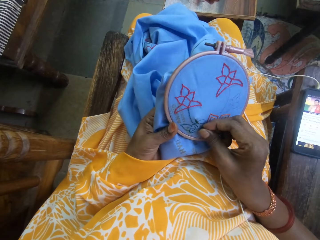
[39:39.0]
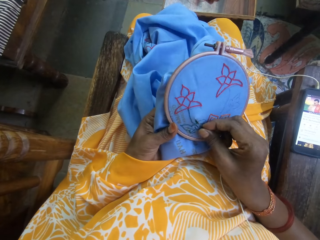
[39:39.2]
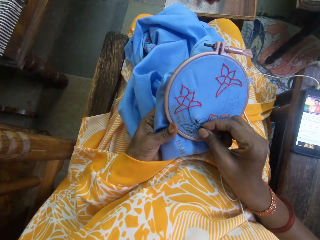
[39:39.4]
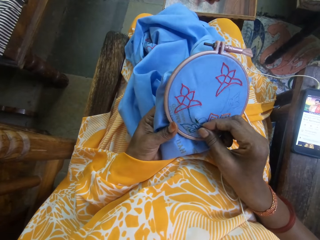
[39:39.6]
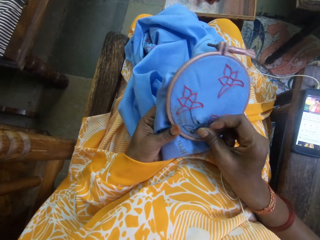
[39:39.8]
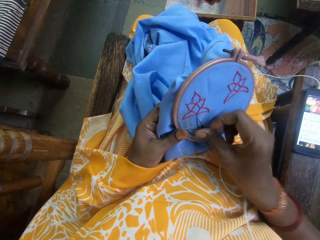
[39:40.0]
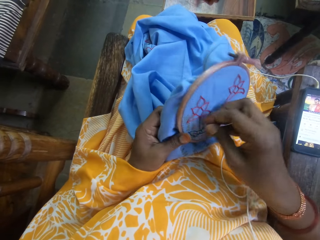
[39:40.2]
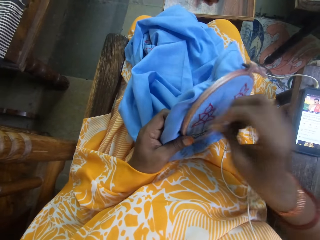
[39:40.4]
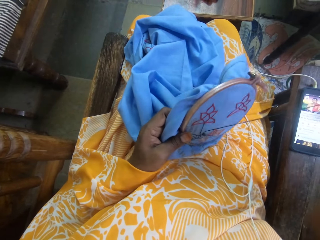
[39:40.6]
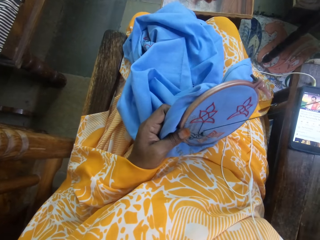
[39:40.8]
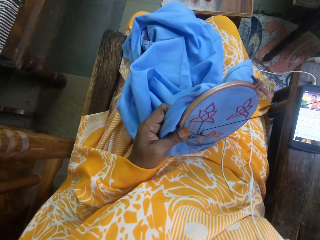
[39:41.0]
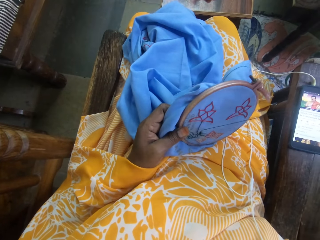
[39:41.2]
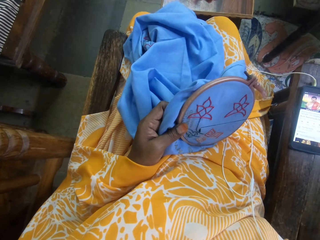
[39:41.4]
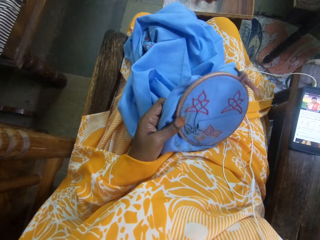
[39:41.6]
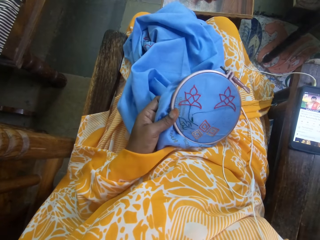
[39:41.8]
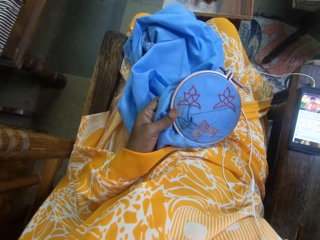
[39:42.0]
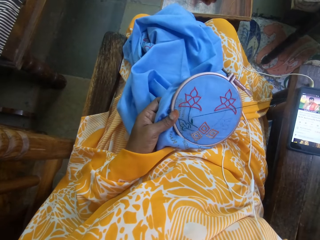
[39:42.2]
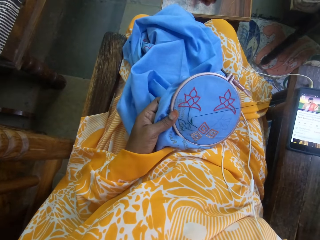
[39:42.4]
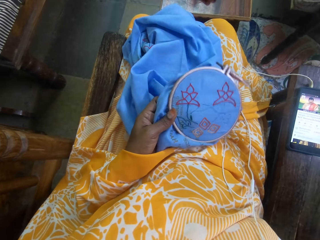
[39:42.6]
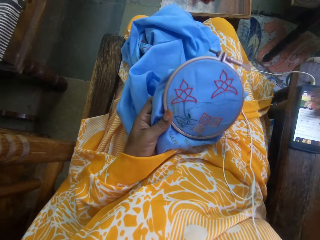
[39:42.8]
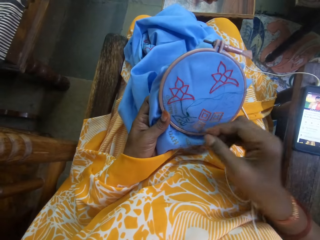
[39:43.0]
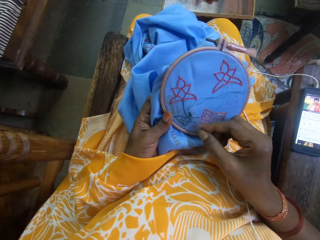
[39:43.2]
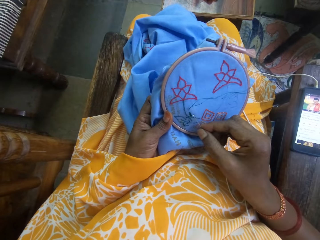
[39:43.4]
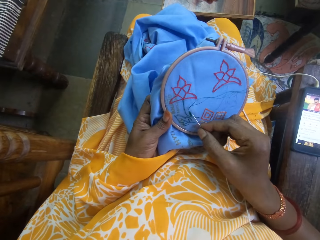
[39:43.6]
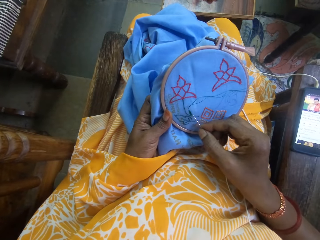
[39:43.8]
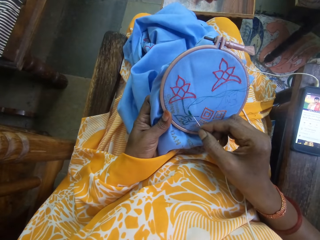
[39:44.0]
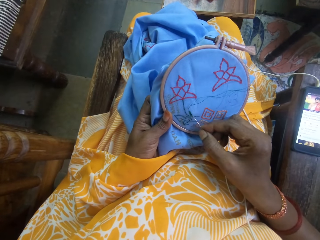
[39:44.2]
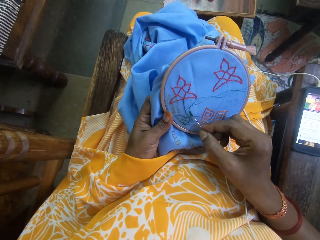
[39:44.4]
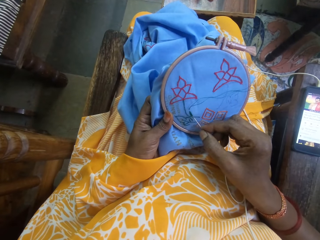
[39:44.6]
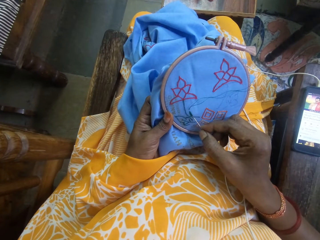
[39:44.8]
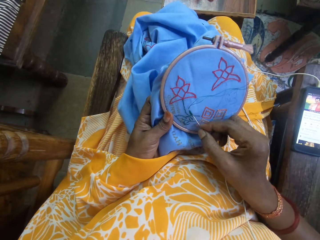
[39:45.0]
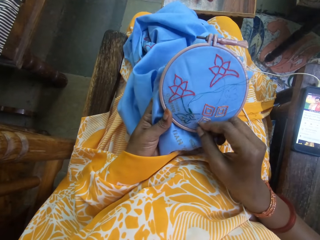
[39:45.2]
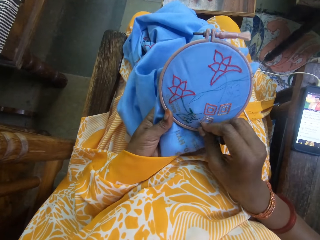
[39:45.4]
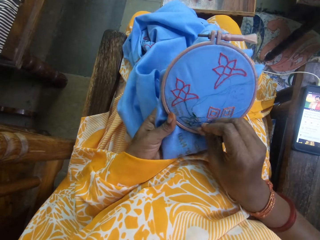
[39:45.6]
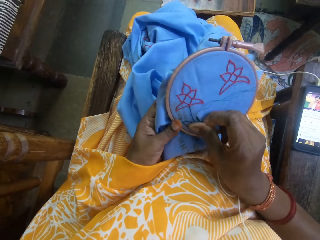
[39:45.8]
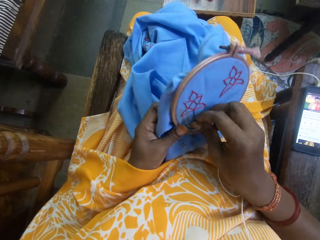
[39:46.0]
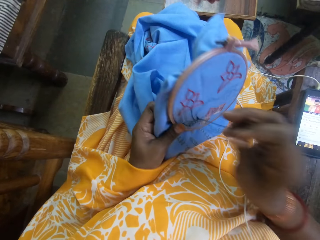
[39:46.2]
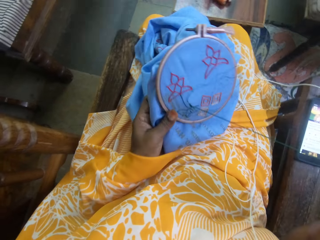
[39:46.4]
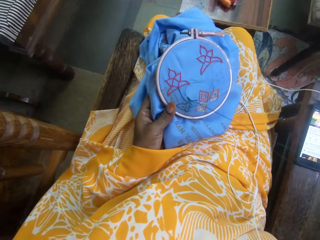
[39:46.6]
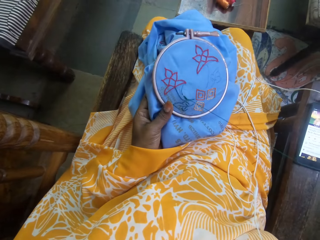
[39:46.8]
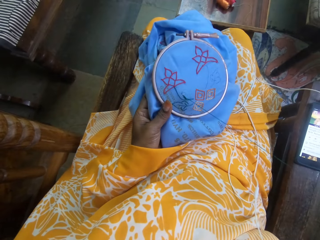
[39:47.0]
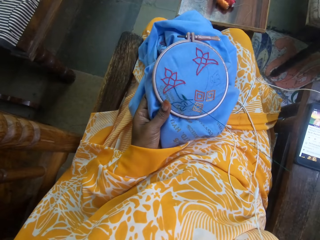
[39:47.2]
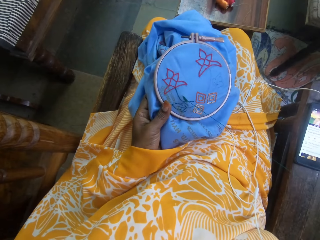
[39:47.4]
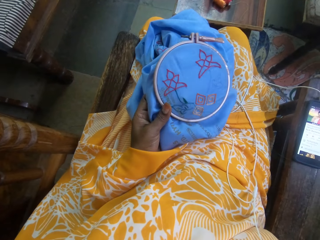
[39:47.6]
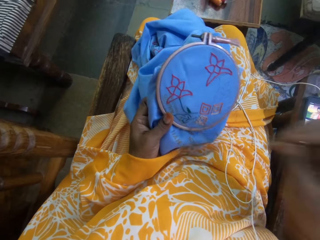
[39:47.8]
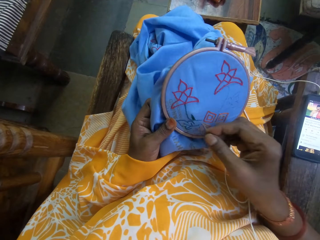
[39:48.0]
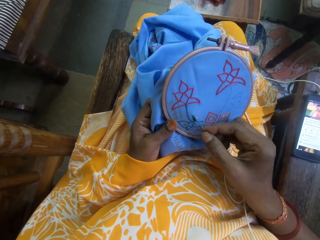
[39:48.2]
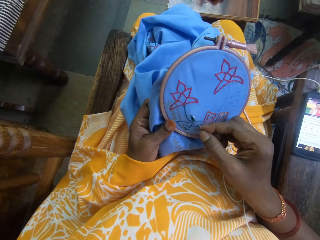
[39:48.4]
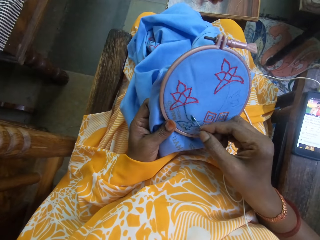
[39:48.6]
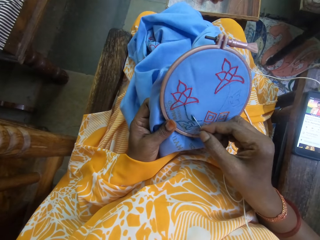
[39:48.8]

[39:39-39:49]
The camera wearer sews a knitting pad using an awl and a string. They pull the string through the knitting pad. They sew the knitting pad using the awl and the string. They pull the string through the knitting pad.

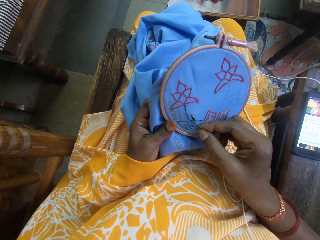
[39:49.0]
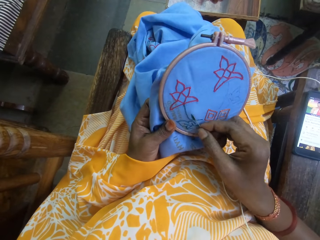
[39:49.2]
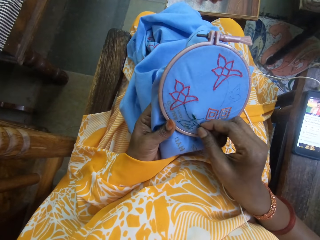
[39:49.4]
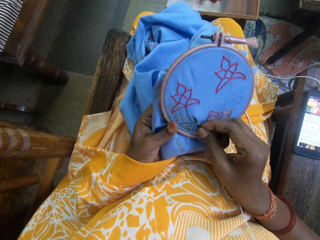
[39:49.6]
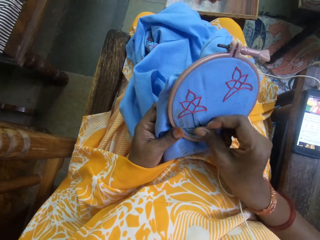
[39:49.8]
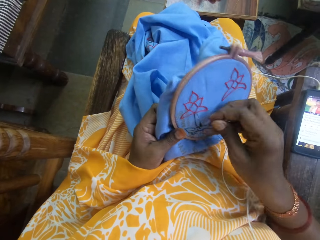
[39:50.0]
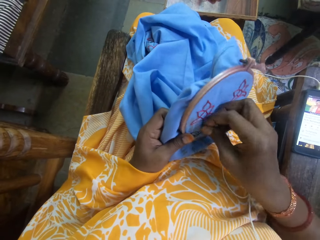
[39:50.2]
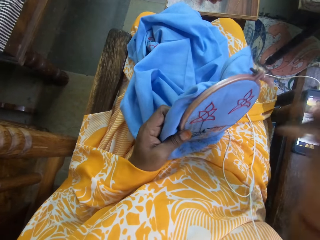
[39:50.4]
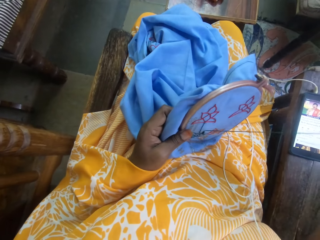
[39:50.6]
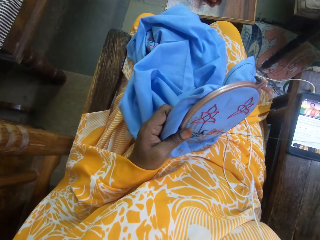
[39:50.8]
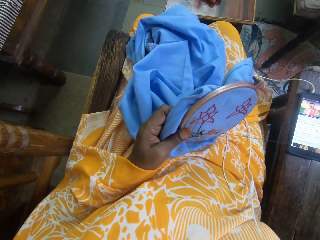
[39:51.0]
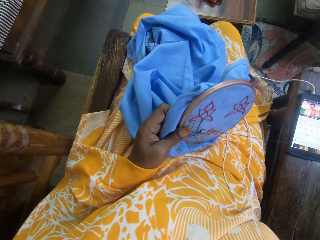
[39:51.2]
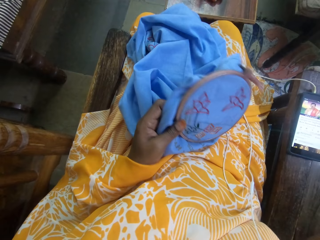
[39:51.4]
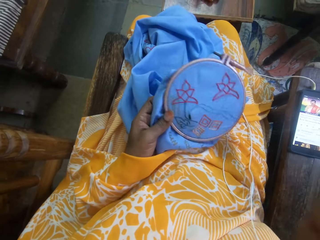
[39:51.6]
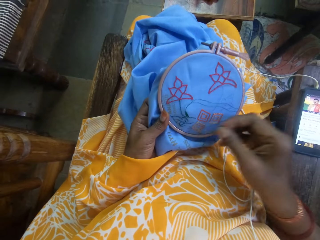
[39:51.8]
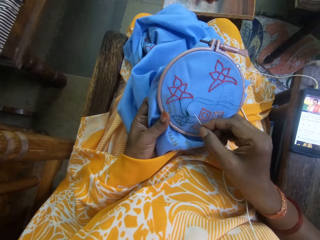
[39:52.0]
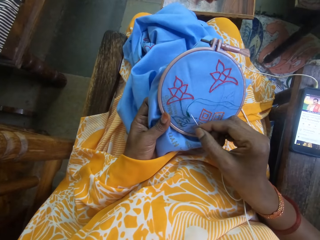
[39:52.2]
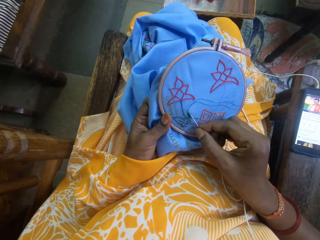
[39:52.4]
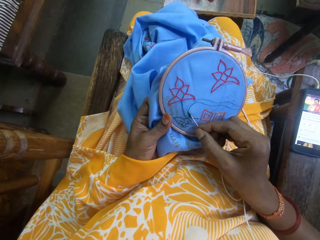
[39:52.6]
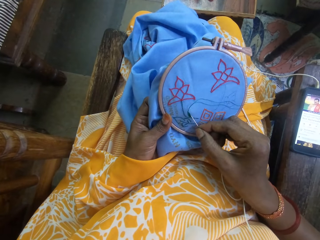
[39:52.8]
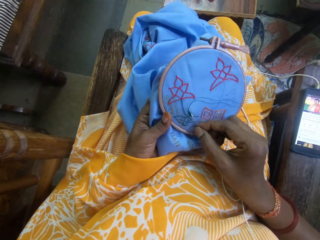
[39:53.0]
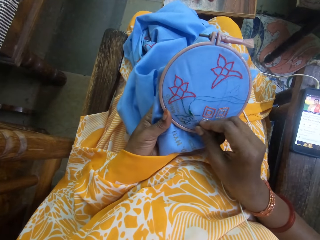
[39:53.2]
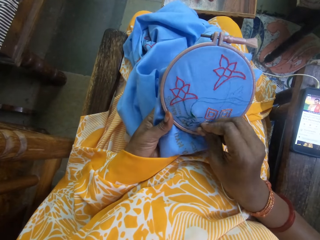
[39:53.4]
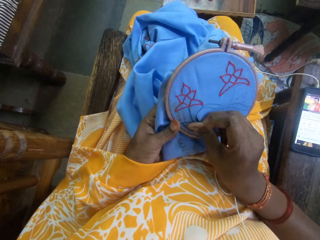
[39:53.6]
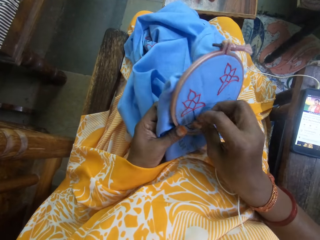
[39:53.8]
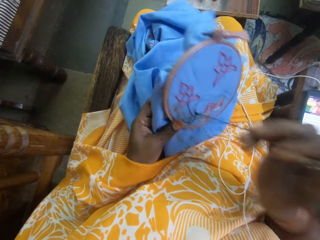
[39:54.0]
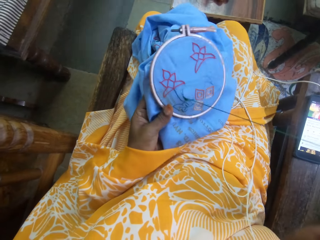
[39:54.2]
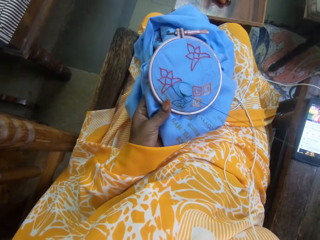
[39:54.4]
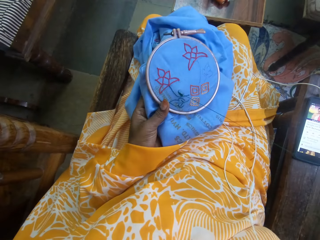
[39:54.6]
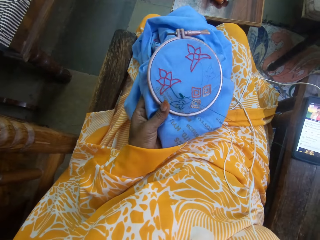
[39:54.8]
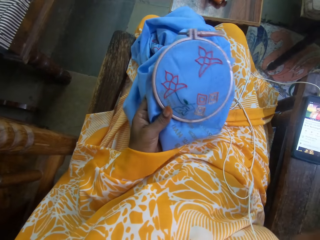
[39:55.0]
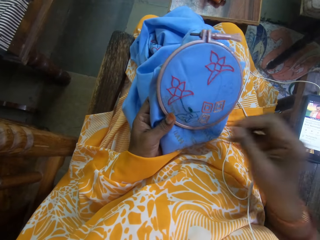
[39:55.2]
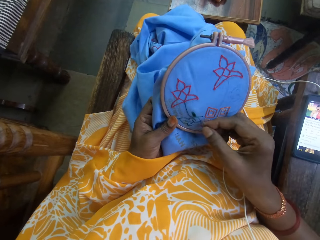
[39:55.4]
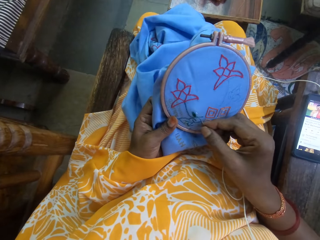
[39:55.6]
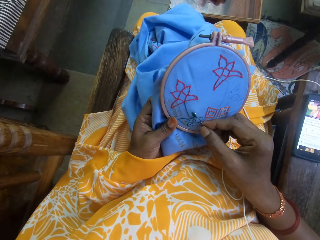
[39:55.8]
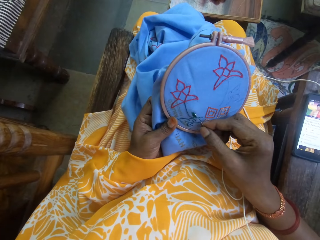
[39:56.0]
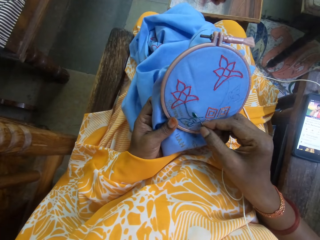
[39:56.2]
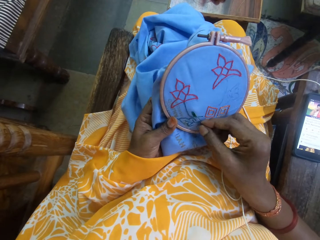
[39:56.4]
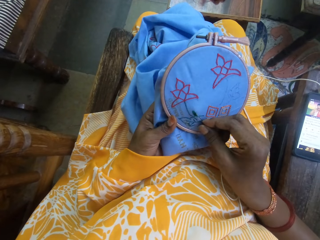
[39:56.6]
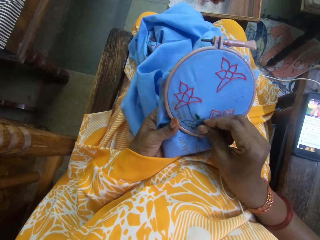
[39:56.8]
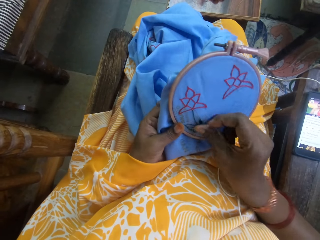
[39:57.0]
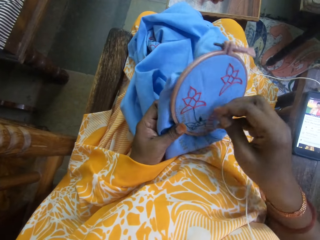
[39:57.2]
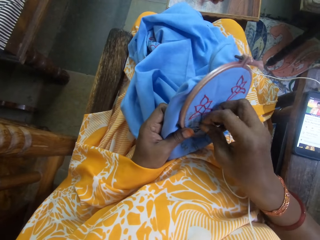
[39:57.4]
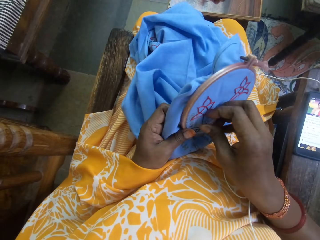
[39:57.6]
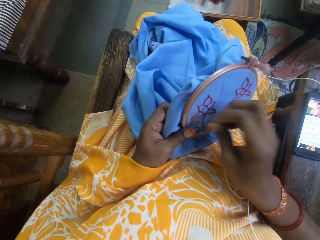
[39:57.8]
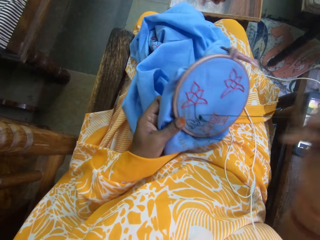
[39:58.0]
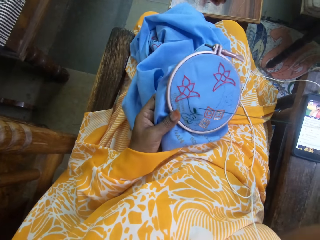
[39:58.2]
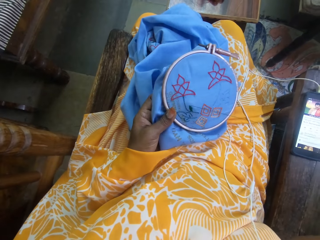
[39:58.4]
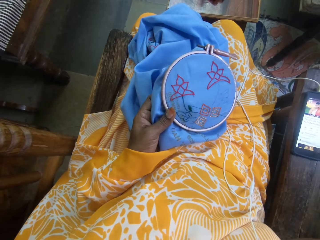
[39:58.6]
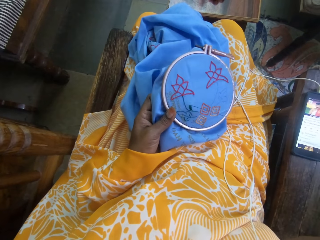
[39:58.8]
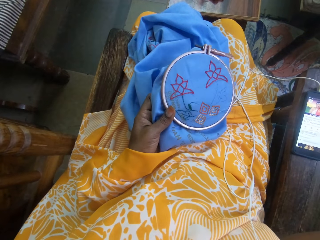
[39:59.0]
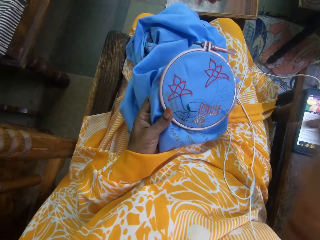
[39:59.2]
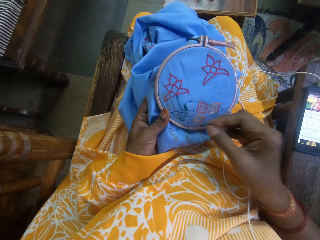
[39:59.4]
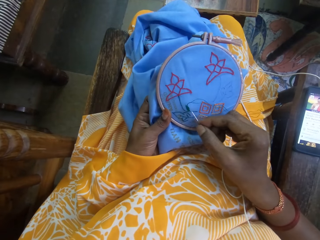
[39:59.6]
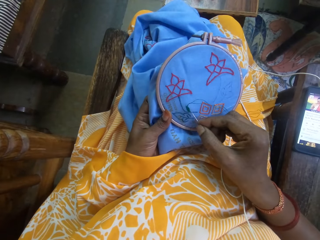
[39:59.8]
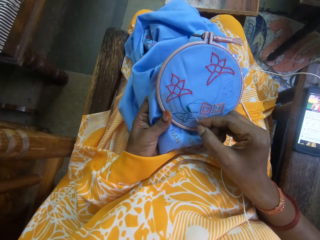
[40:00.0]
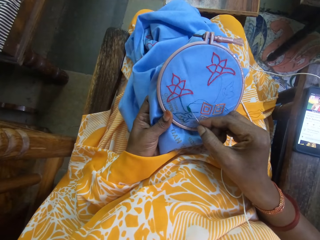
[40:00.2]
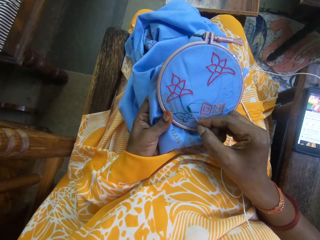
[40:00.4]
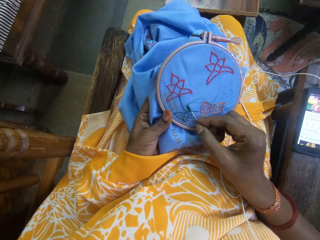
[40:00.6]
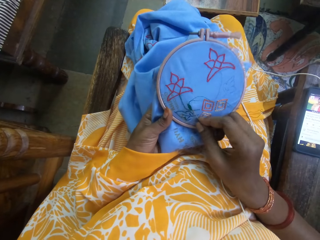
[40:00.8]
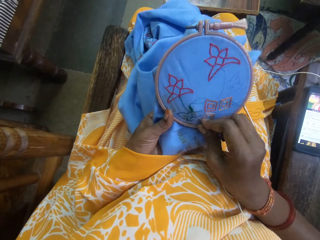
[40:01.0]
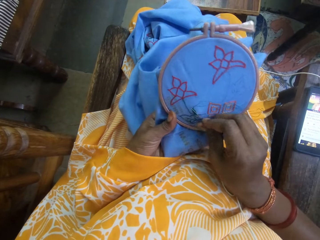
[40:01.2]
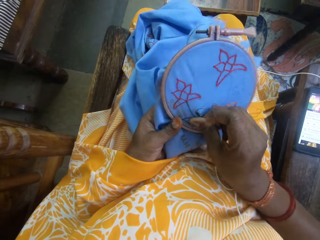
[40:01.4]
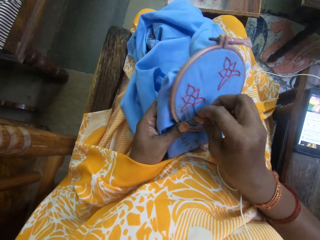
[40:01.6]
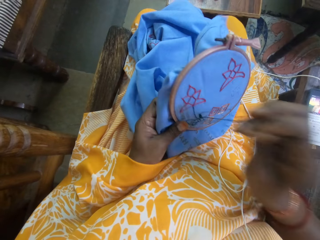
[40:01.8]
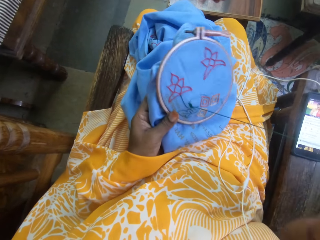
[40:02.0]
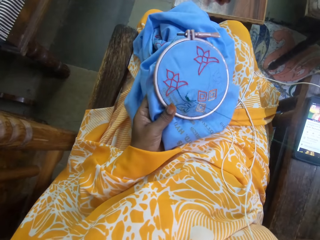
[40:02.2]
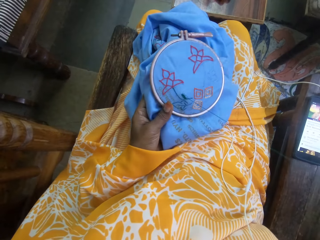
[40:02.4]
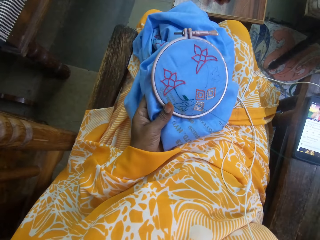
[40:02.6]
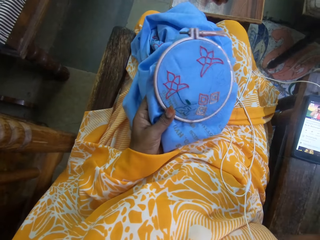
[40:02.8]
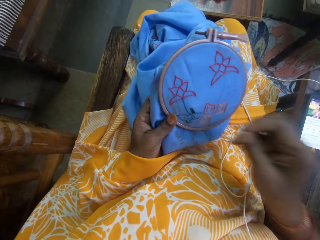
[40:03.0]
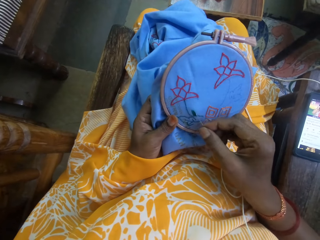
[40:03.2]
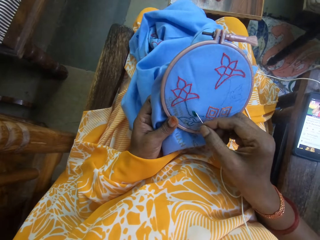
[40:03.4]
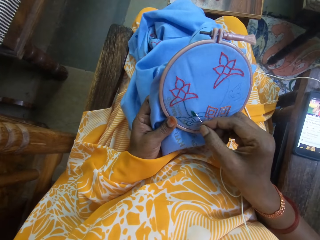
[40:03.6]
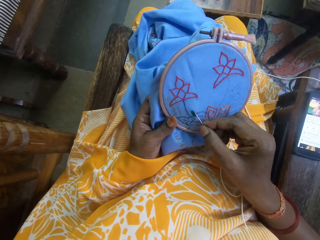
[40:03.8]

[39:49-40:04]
The camera wearer sews a knitting pad using an awl and a string. They pull the string through the knitting pad. They turn the knitting pad. They sew the knitting pad using the awl and the string. They pull the string through the knitting pad. They sew the knitting pad using the awl and the string. They pull the string through the knitting pad. They sew the knitting pad using the awl and the string. They pull the string through the knitting pad.
